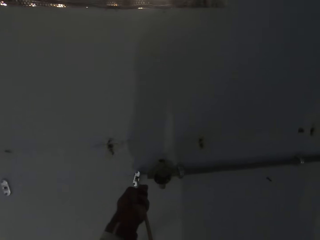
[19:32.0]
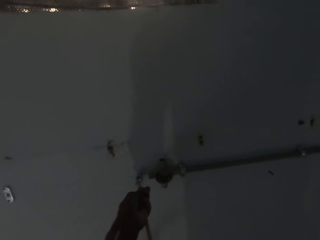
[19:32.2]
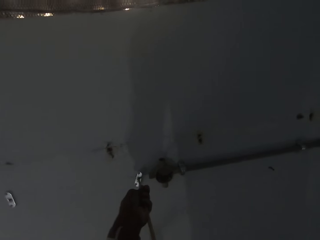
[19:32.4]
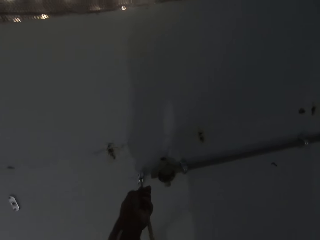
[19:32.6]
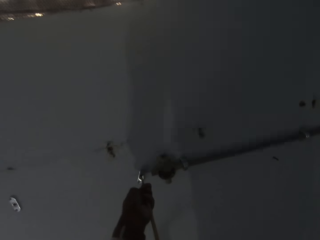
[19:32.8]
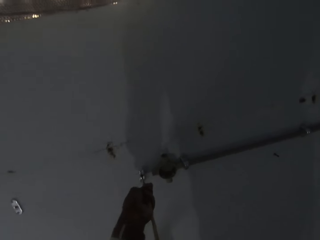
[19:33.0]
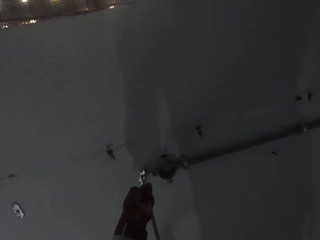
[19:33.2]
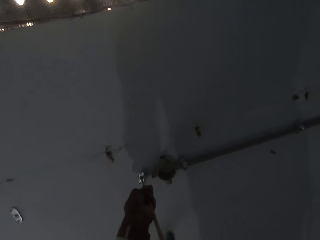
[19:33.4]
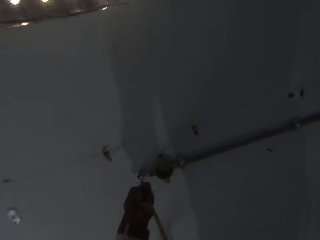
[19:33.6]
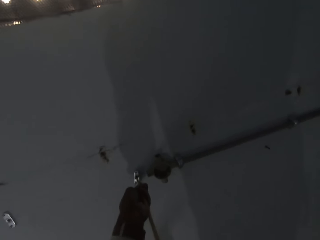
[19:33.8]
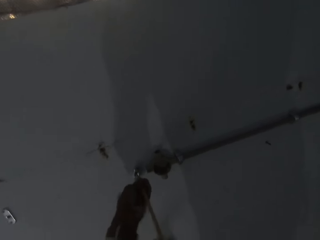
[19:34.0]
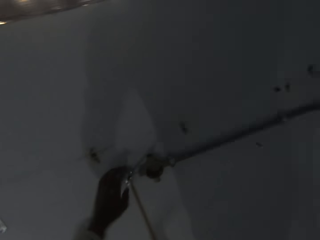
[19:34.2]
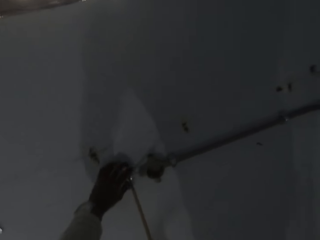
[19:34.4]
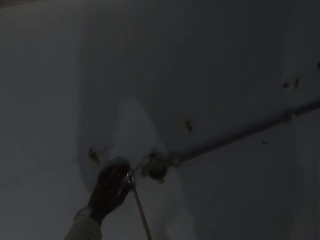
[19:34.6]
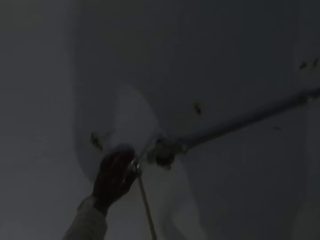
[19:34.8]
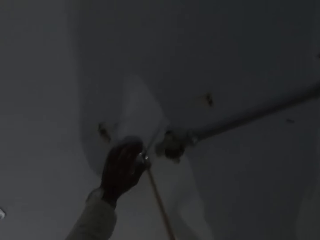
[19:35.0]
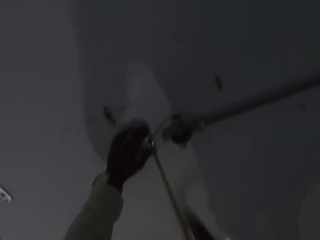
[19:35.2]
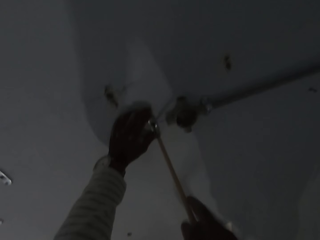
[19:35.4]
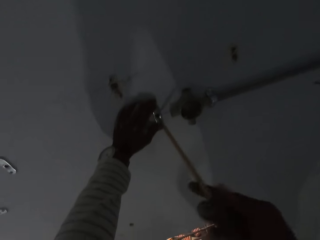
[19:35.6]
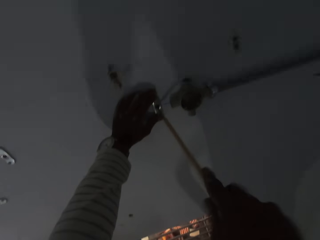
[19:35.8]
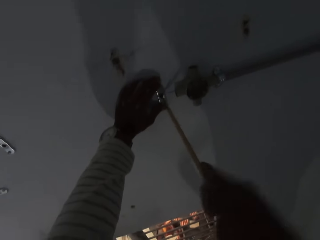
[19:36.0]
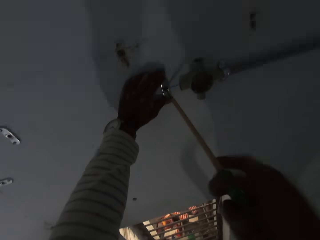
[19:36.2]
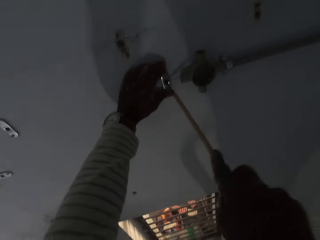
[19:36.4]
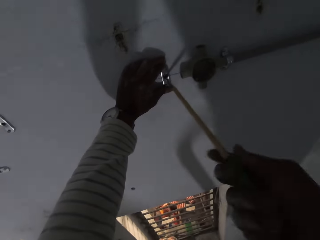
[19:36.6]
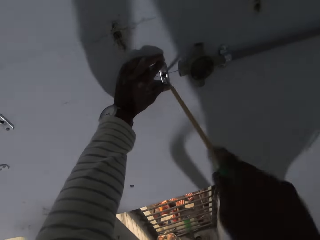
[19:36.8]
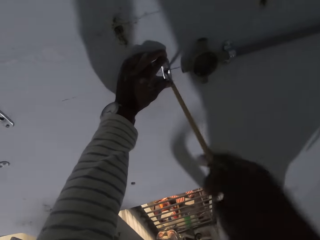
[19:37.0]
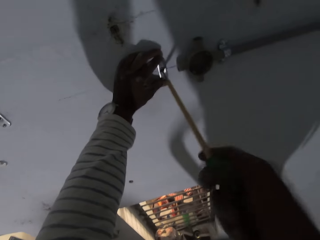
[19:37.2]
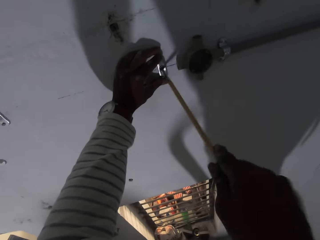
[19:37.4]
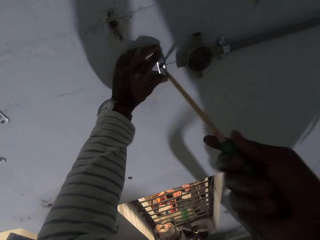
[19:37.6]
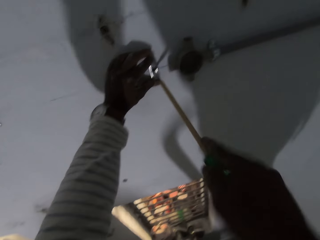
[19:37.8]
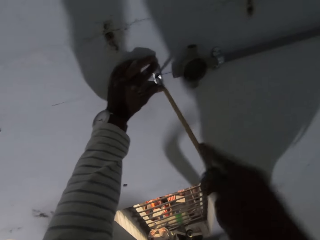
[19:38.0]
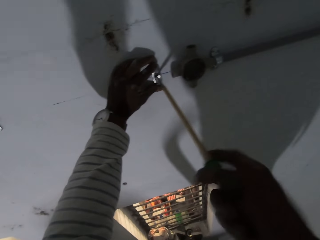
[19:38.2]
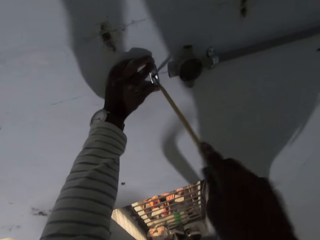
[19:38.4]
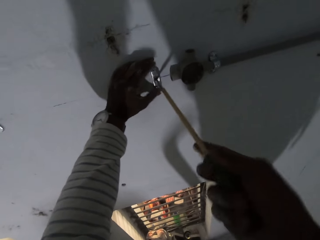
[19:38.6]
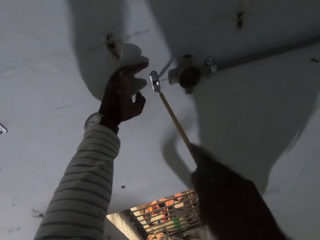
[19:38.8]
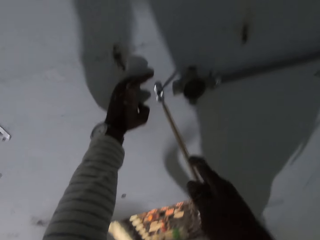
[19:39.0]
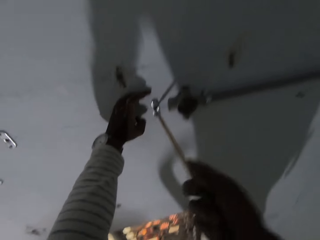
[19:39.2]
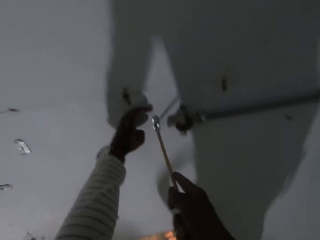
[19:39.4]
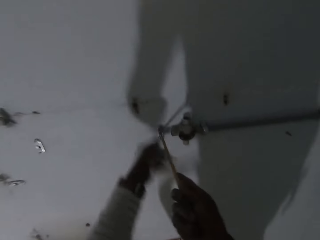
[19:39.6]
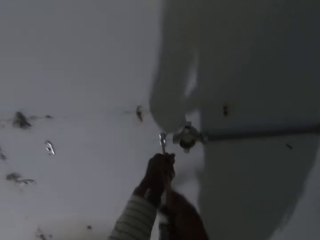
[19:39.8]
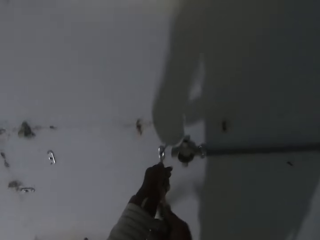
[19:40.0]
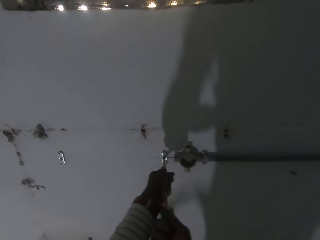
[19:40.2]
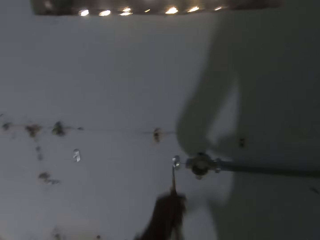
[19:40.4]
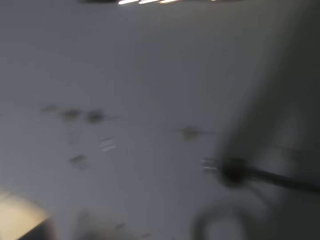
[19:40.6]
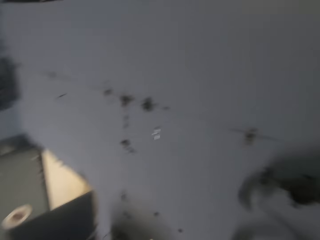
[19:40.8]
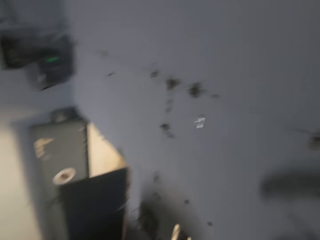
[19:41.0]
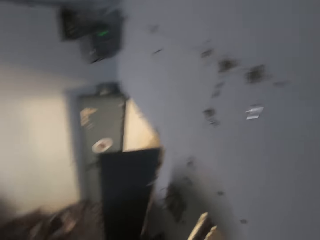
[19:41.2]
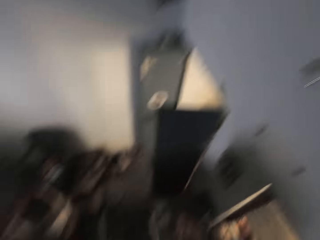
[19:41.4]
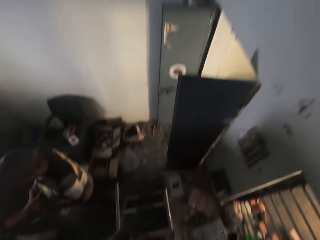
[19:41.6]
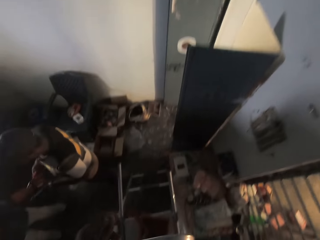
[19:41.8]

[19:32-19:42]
The camera wearer holds the hook on the wall with his left hand. He screws the hook into the wall with the screwdriver in his right hand. He screws the hook into the wall with the screwdriver with his hands.

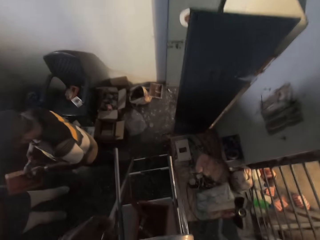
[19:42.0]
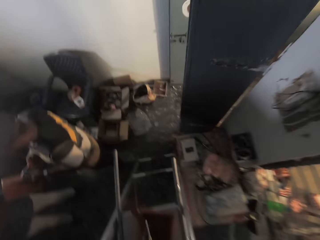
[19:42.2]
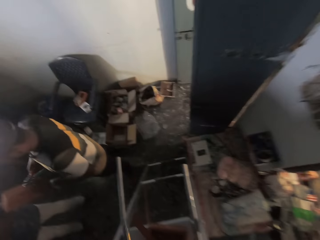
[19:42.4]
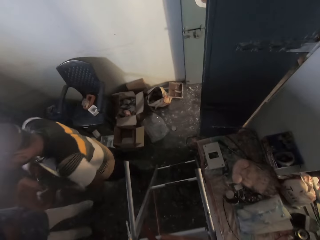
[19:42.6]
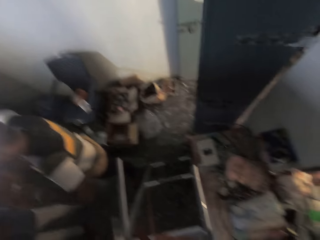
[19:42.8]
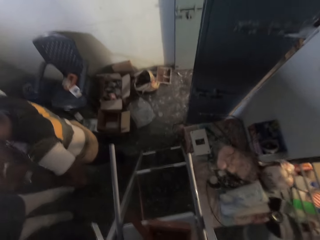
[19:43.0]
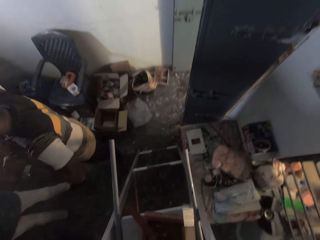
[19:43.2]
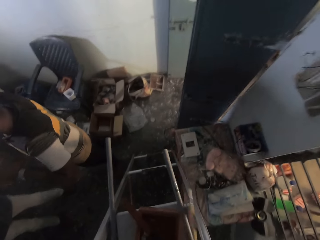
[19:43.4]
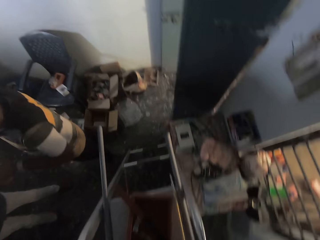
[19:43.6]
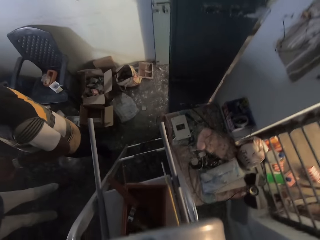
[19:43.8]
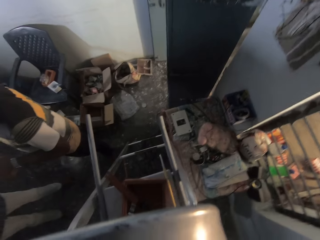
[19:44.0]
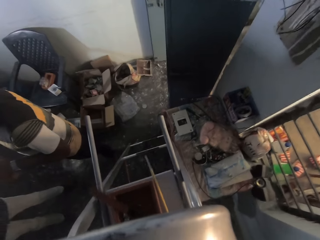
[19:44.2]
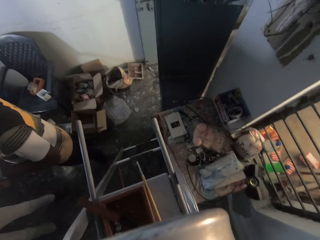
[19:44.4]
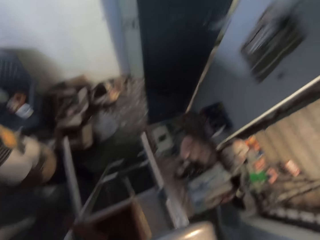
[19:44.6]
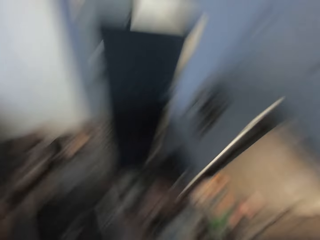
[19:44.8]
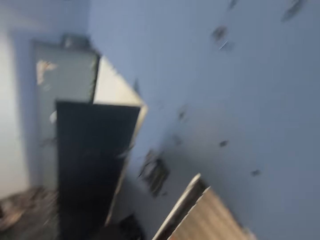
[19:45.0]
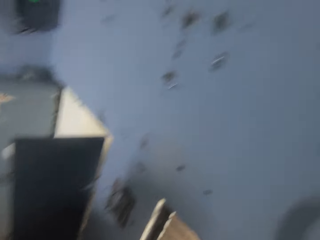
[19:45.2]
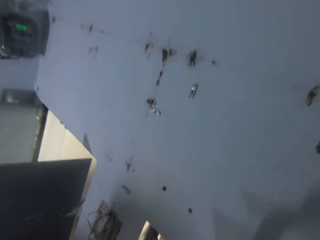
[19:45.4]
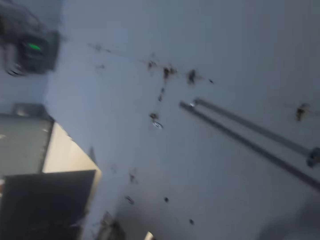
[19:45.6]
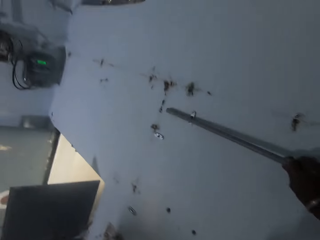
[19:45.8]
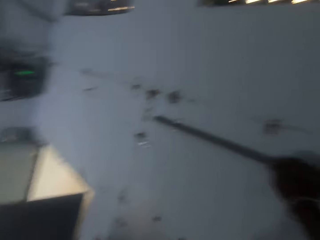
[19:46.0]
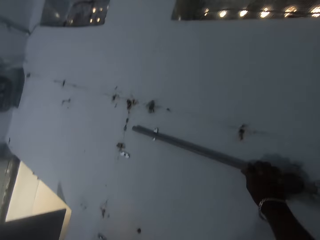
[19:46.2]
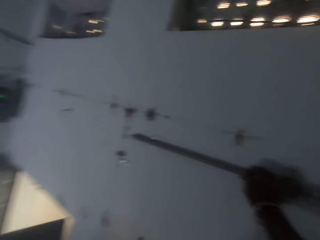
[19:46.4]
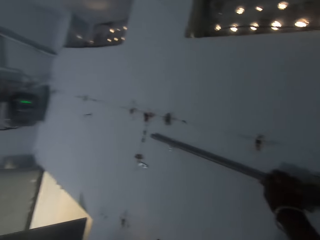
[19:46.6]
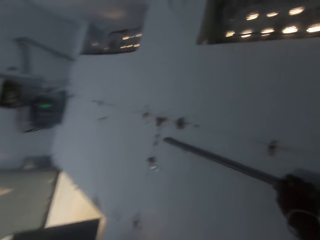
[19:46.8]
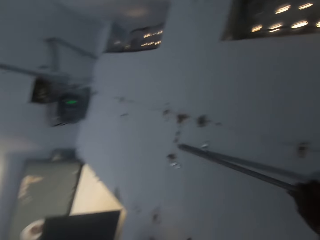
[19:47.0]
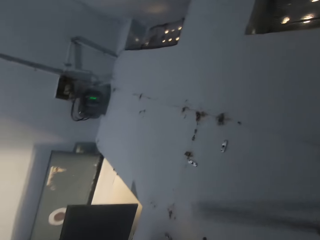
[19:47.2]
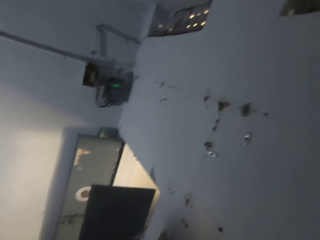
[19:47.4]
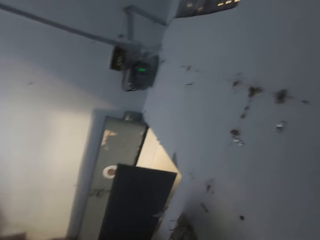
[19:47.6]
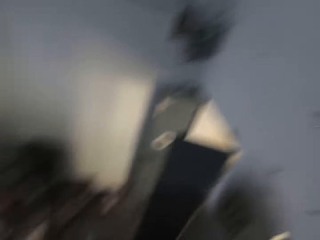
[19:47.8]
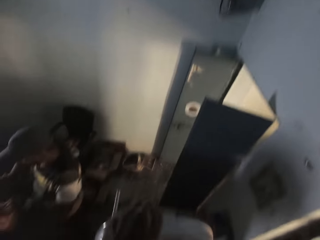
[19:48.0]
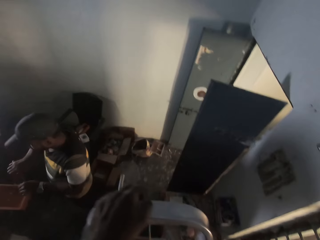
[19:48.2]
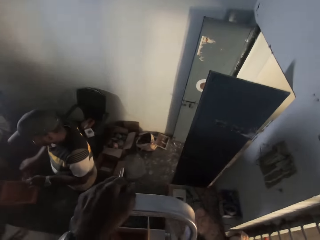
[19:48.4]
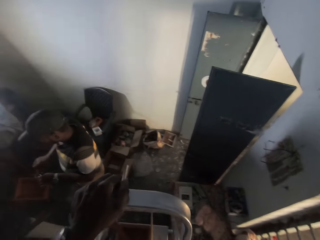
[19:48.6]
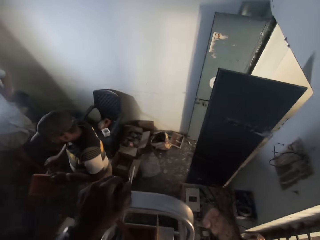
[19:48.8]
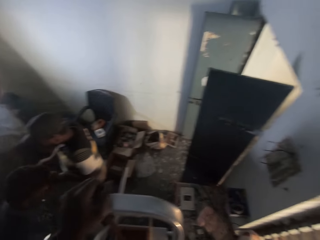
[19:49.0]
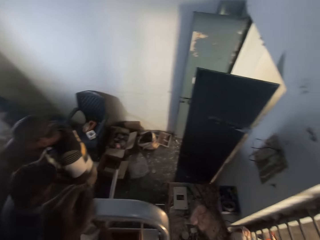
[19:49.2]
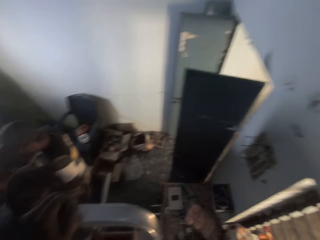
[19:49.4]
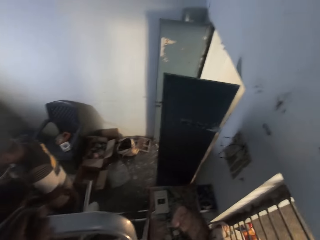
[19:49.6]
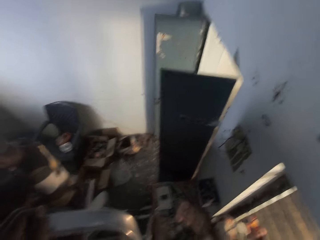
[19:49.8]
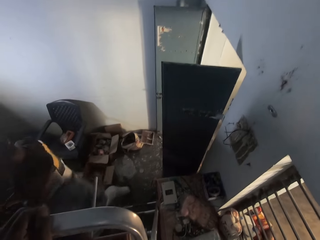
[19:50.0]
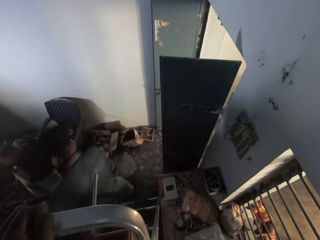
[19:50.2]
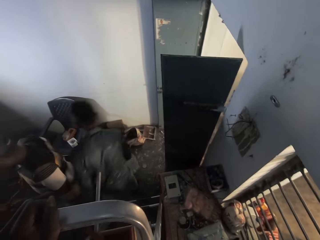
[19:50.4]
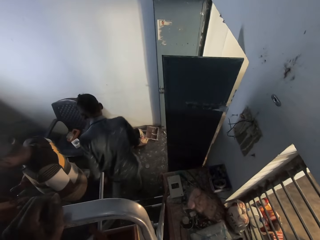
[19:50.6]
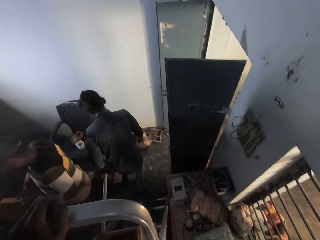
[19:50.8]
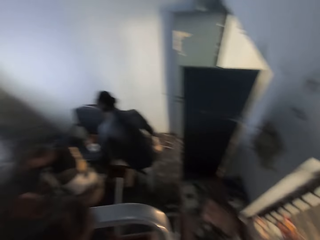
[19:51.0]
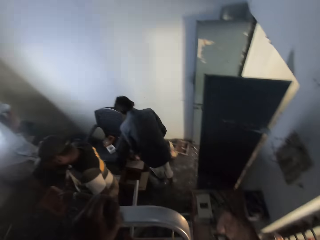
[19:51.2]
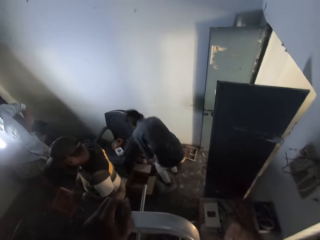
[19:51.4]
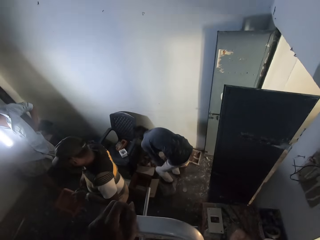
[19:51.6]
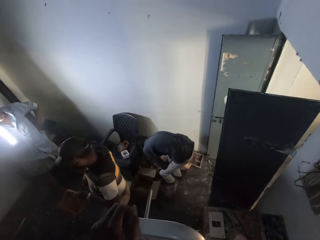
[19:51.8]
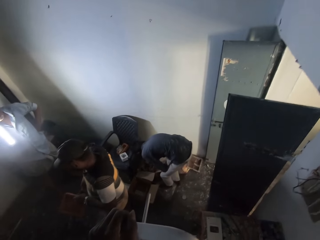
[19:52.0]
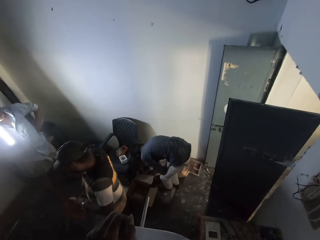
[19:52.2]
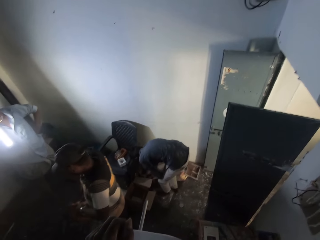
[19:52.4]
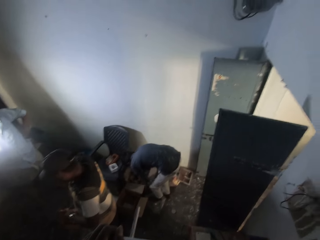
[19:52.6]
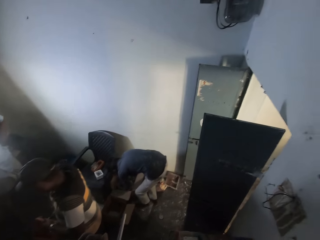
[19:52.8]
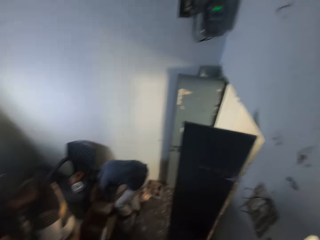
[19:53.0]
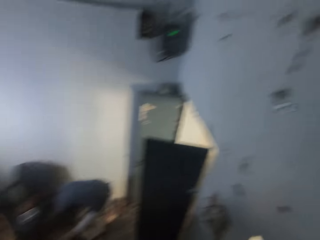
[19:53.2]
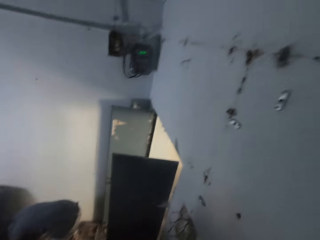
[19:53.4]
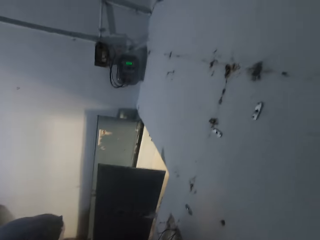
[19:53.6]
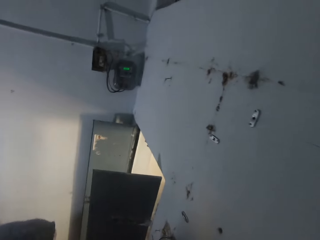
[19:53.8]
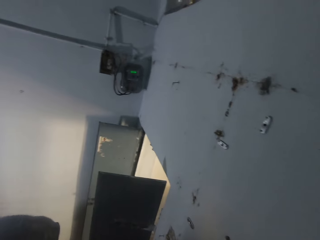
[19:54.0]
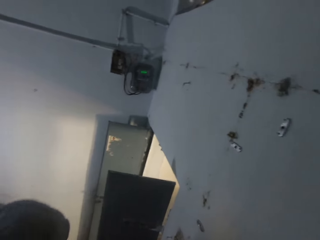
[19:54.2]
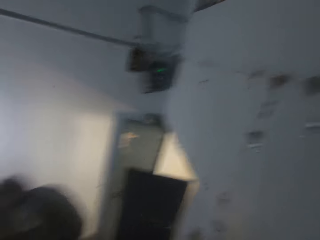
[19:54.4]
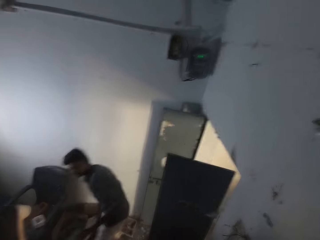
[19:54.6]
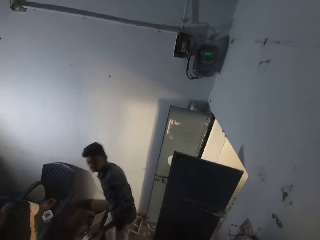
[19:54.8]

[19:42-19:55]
A man removes a nail from the wooden frame in his left hand with pliers in his right hand. The camera wearer places the screwdriver on the ladder with his right hand. He places a rod on the hooks on the wall with his right hand. Another man moves some iron rods in a carton on the floor with his hands.
